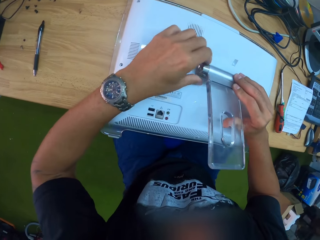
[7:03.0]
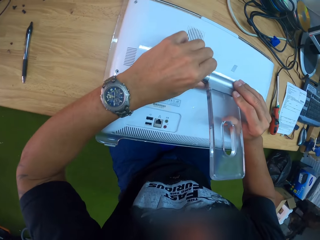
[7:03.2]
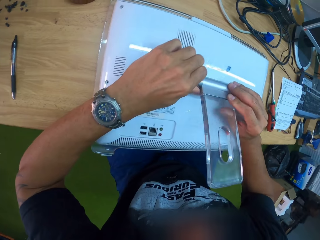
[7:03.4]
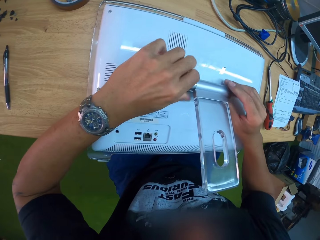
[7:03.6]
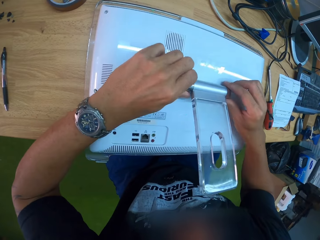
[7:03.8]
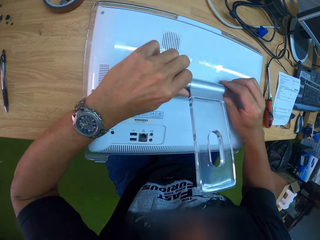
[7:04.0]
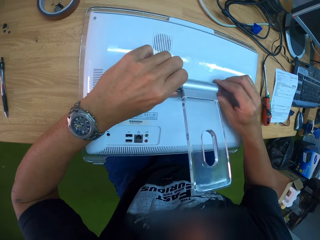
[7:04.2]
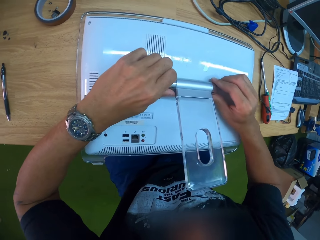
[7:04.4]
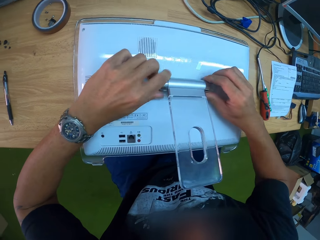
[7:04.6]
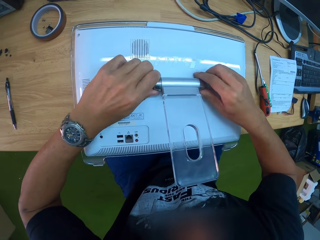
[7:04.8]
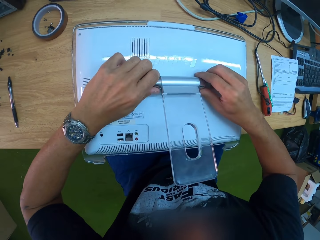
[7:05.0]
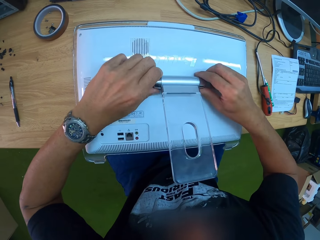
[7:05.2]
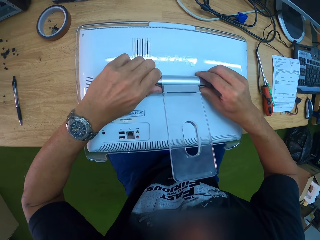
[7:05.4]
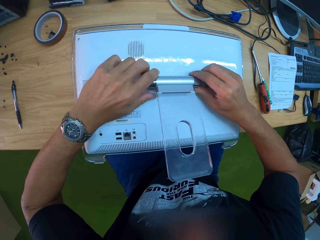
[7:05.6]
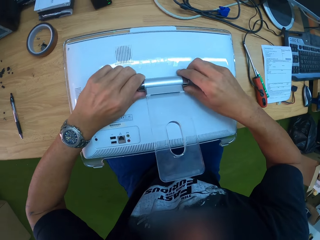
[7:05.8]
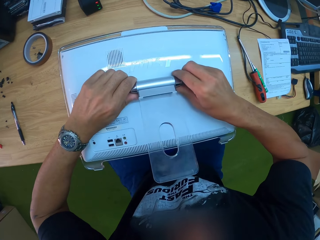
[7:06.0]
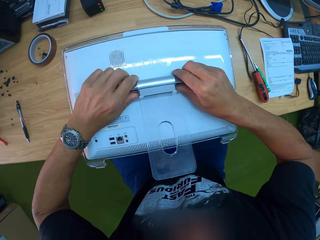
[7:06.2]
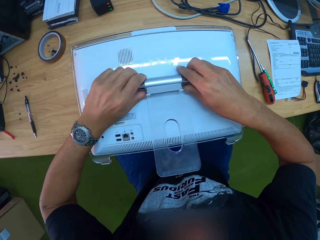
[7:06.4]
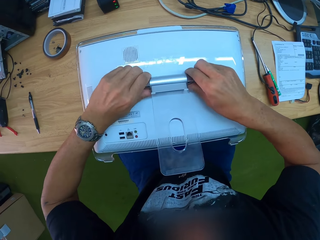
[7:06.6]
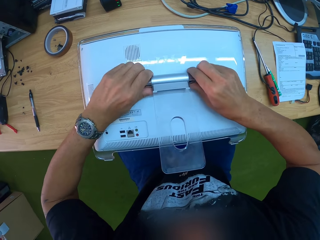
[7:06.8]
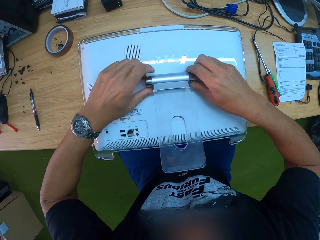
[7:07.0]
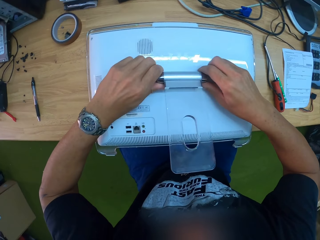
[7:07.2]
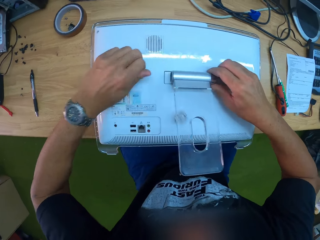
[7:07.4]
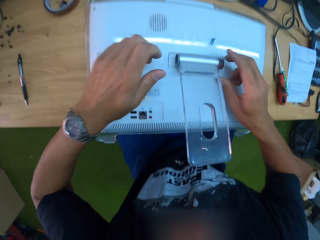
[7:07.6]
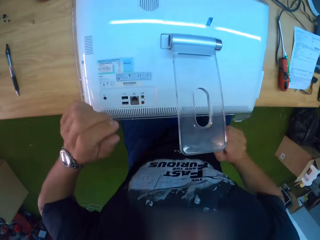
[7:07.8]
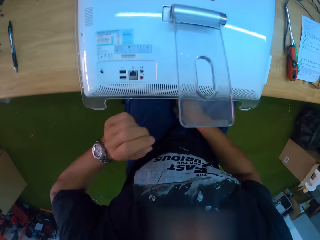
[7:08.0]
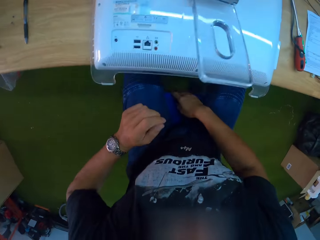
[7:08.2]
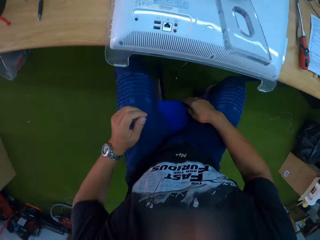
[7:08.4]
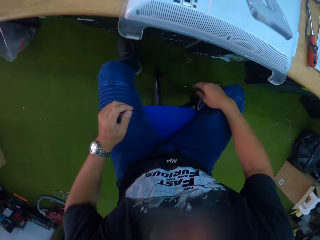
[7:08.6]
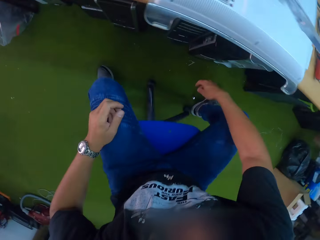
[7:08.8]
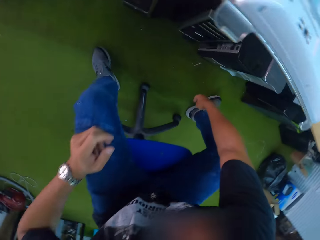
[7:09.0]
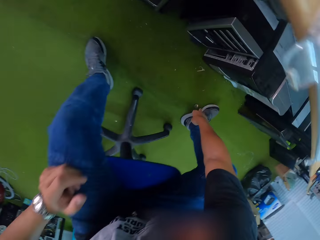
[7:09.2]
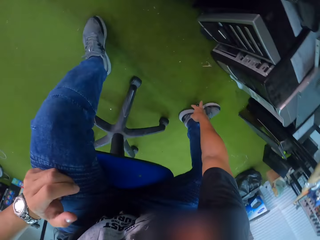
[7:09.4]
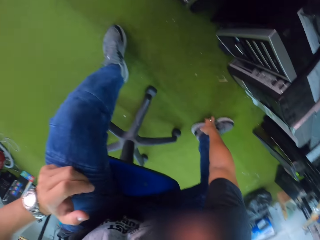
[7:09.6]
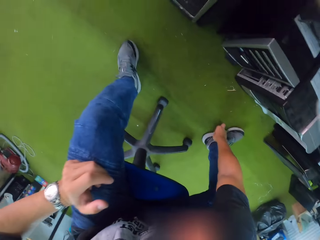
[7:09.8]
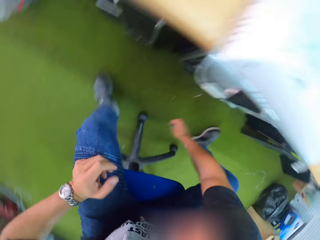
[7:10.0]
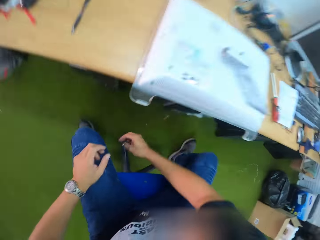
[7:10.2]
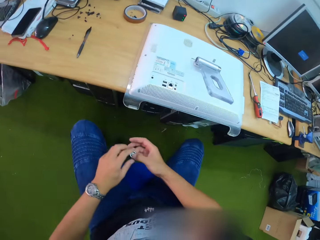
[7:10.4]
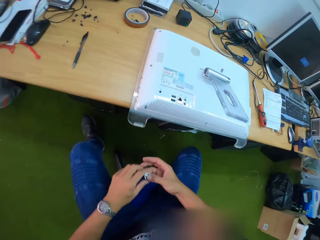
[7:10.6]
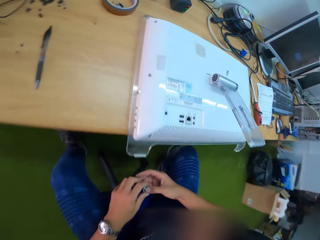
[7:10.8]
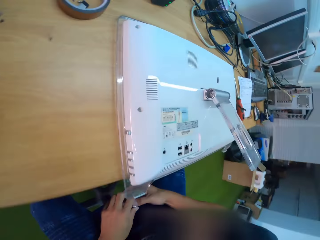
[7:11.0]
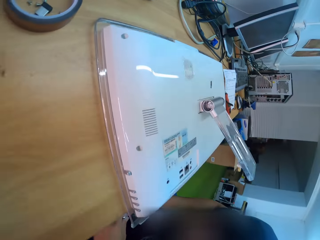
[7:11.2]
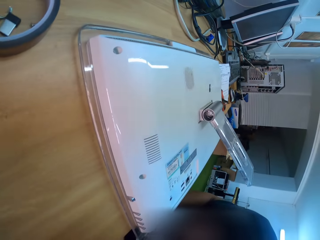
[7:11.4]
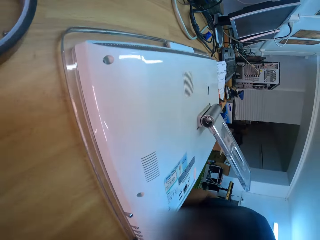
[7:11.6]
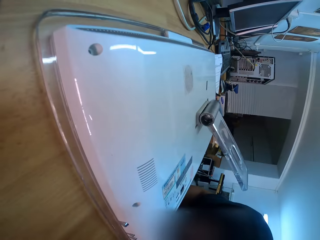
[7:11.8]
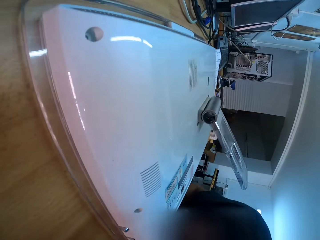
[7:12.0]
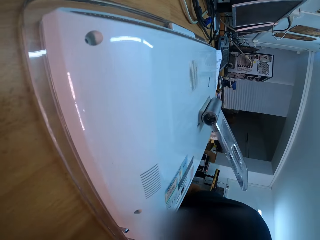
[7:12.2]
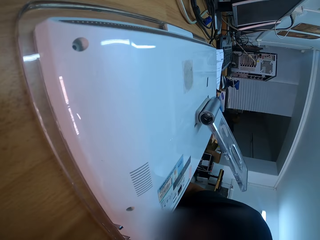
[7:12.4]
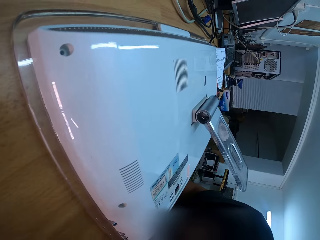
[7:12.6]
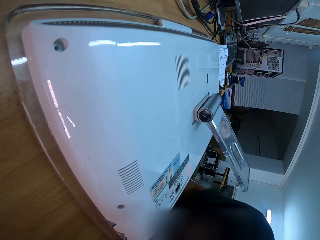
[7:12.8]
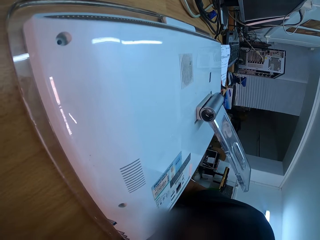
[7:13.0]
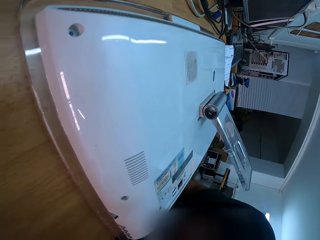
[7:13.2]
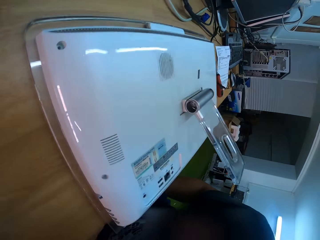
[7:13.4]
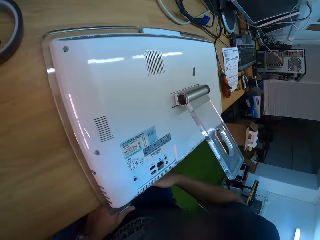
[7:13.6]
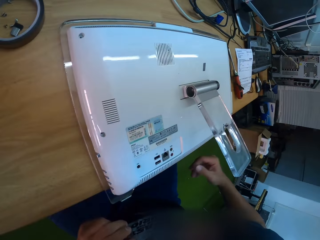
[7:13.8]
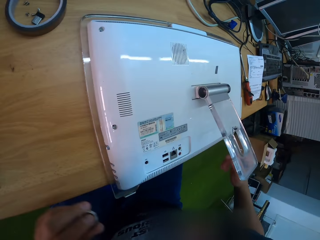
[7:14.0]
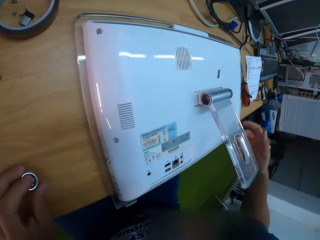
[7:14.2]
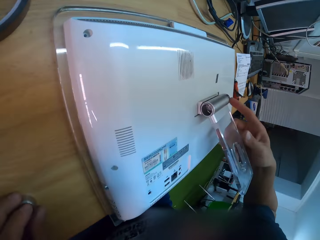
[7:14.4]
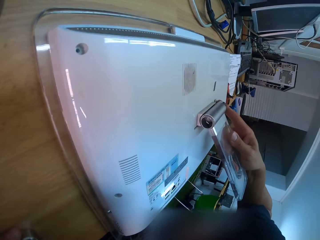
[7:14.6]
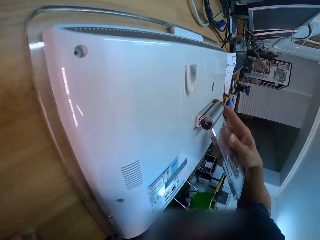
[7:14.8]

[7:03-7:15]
The camera wearer picks up a nut that has fallen down from the floor with his right hand. He passes the nut to his left hand. He puts the nut on the table.

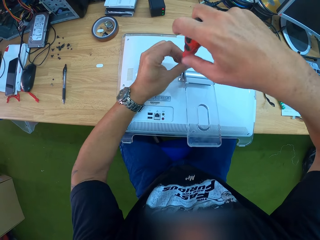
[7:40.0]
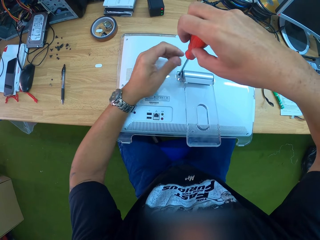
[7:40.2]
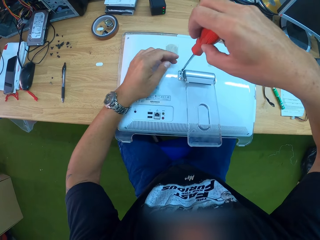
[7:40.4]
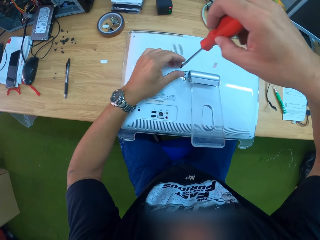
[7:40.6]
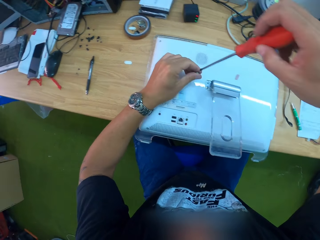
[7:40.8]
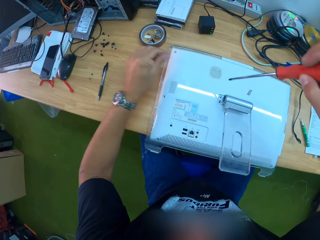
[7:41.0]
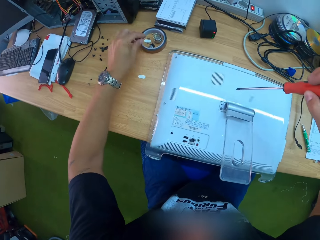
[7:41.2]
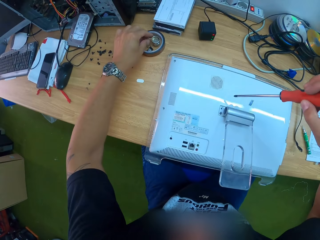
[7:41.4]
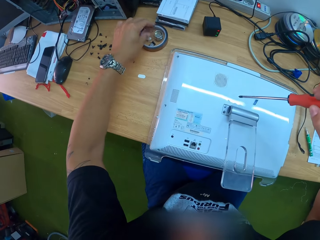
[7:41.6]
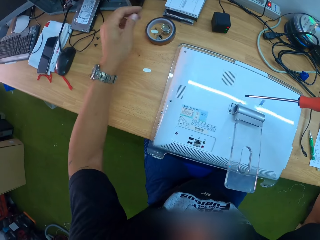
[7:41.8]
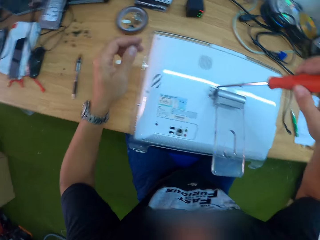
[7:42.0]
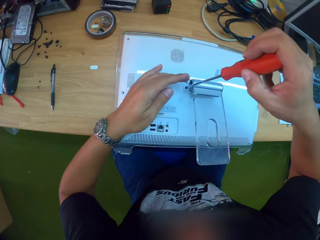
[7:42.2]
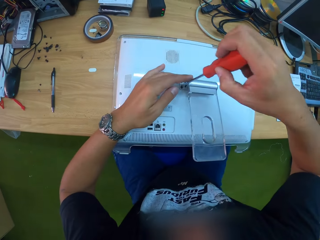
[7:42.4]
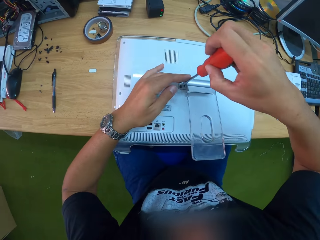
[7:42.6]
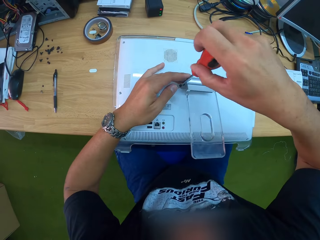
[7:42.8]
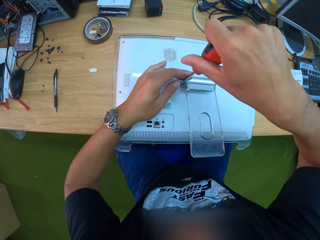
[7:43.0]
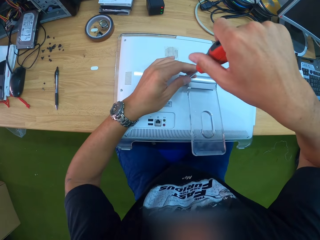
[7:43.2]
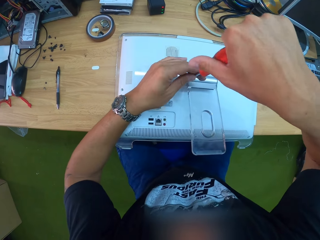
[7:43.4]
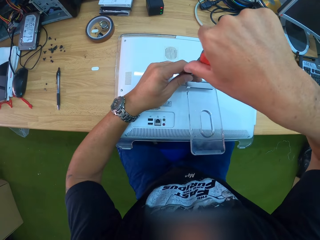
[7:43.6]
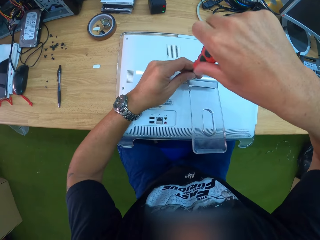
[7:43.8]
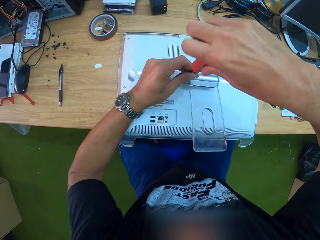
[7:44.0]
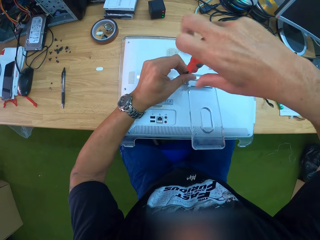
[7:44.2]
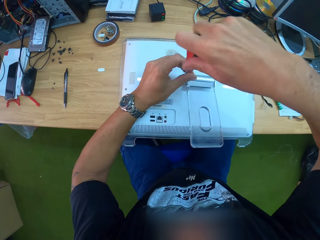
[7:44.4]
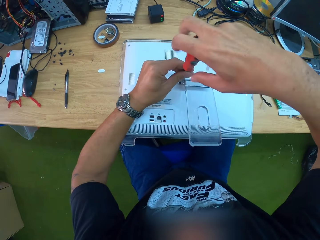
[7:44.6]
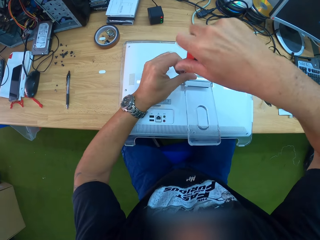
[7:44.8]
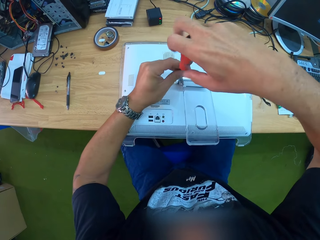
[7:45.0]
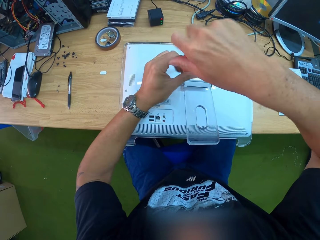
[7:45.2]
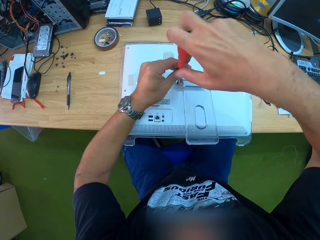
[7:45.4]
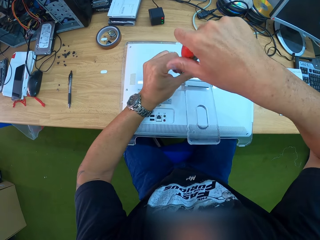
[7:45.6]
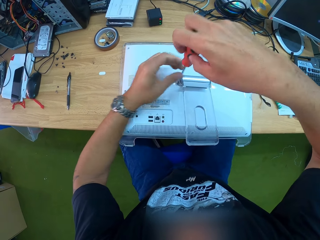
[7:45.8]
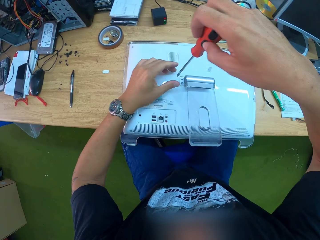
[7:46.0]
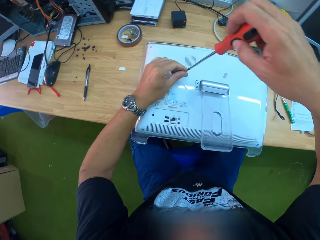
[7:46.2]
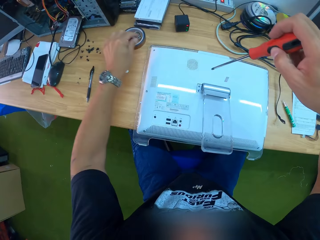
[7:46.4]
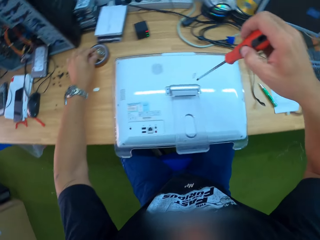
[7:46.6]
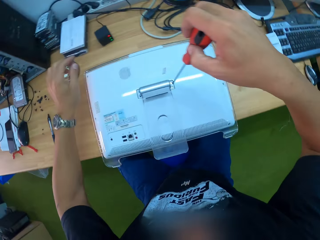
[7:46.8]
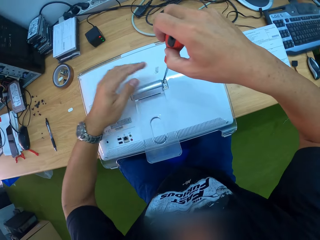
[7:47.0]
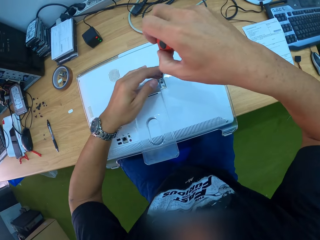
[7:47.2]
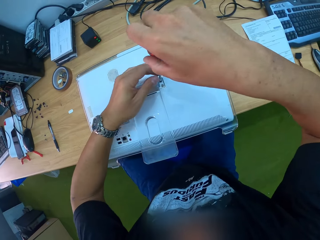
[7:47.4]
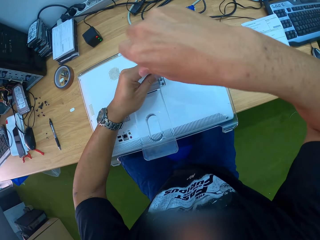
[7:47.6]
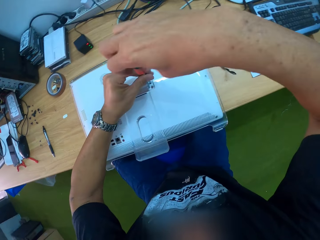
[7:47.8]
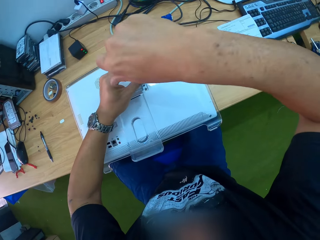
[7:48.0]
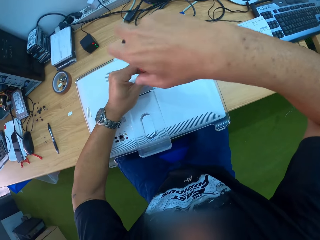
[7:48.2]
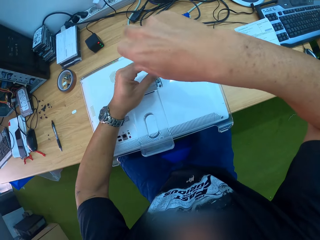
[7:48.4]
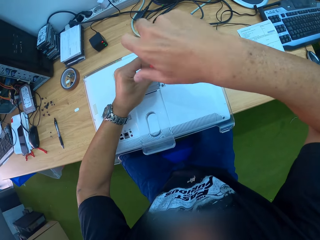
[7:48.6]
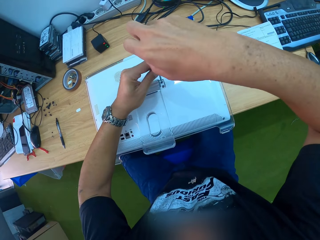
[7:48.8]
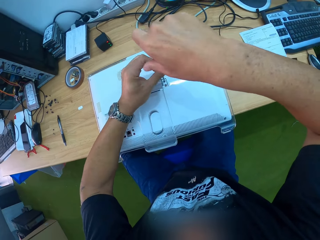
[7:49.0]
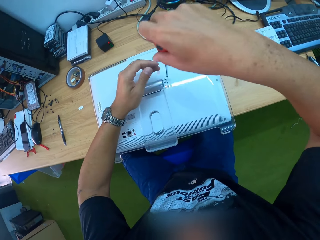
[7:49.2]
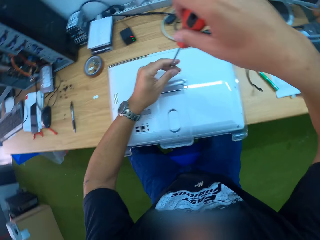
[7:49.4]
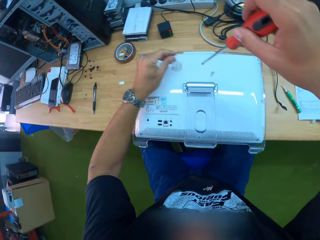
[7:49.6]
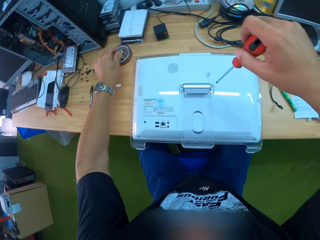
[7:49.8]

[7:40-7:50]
The camera wearer places the bolt on the table with his left hand. He unscrews a bolt of the monitor stand with the screwdriver in his right hand. He places the bolt on the table with his left hand. He unscrews a bolt of the monitor stand with the screwdriver in his right hand.
